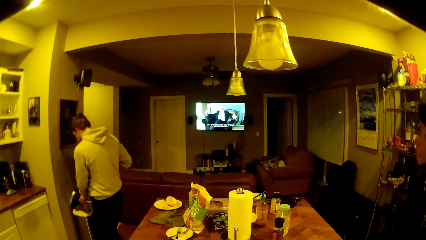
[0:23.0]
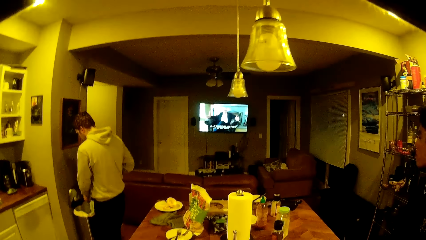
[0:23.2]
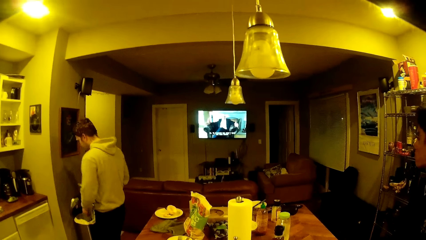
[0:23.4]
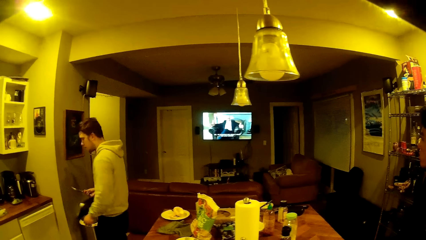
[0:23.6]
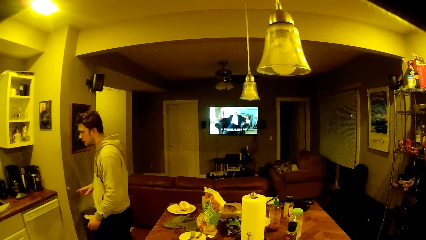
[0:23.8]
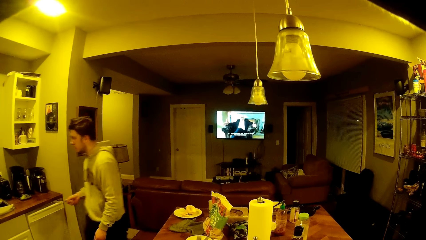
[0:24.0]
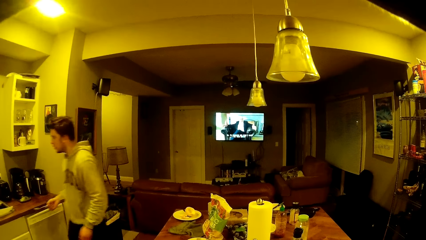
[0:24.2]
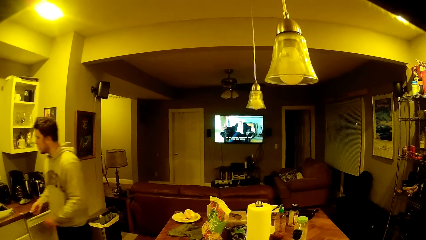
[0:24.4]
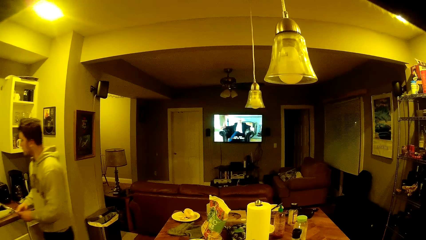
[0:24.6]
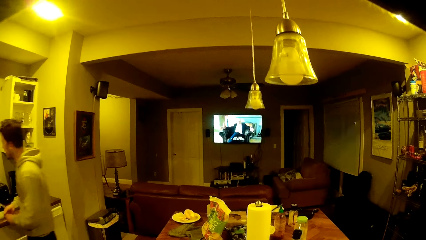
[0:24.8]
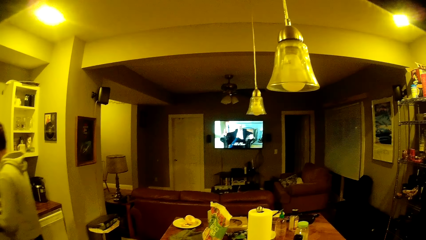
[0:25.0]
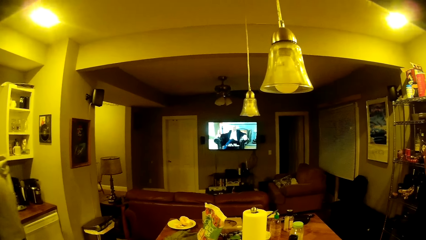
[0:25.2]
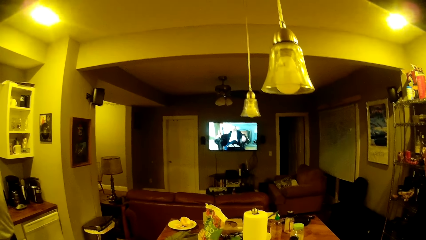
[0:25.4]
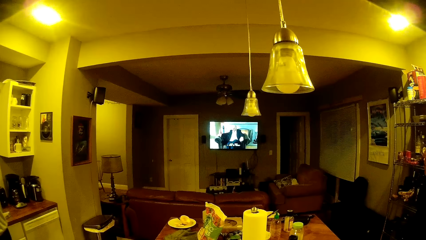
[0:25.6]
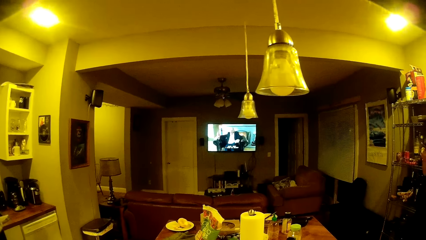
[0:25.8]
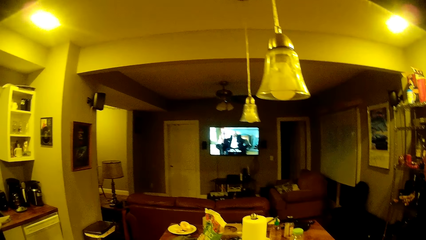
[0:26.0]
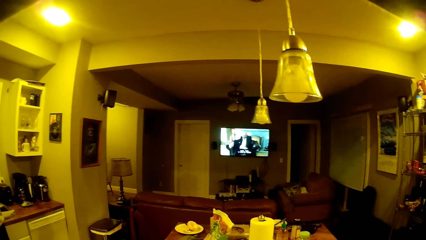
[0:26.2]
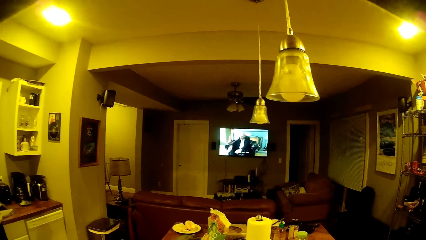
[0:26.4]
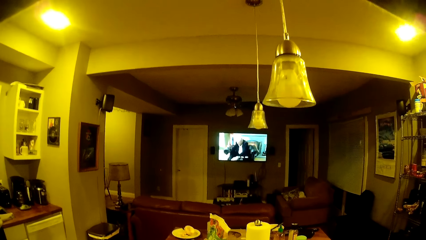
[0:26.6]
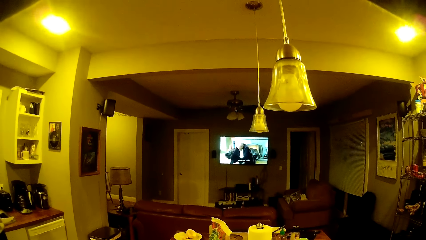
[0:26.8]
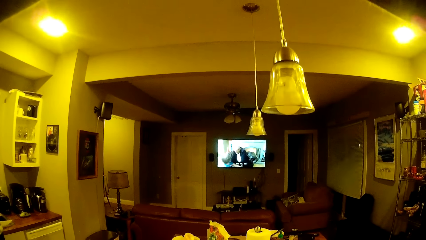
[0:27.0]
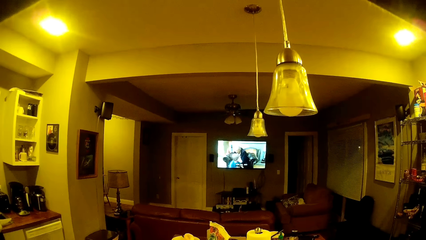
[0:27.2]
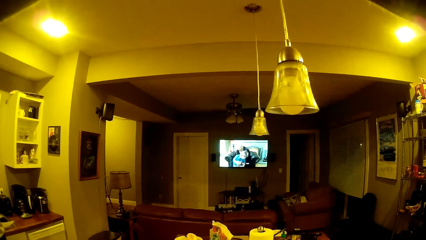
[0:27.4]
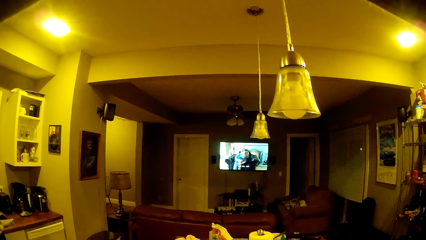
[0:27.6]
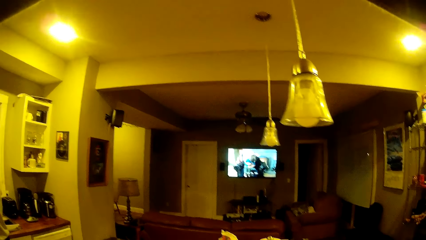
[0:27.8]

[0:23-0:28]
The man throws a nylon in the trash can. The man moves towards a sink.

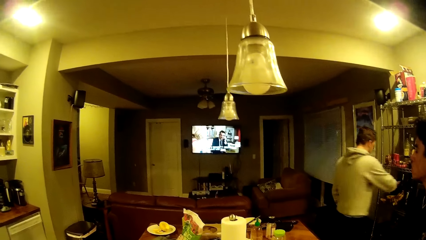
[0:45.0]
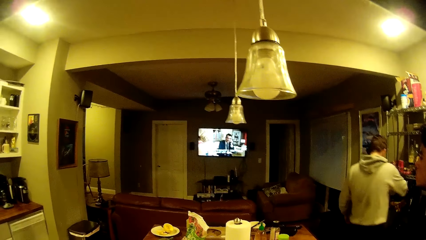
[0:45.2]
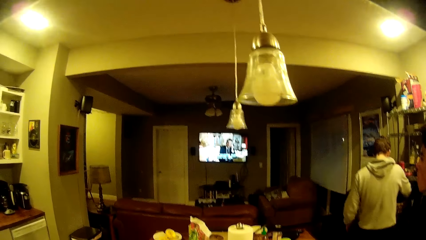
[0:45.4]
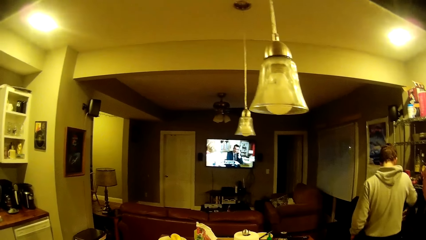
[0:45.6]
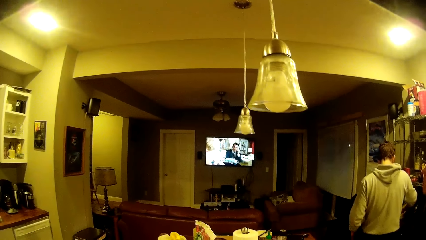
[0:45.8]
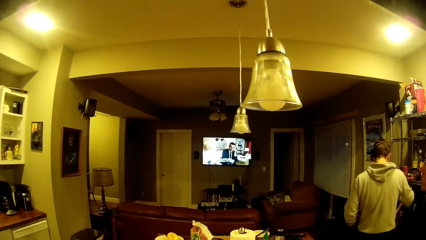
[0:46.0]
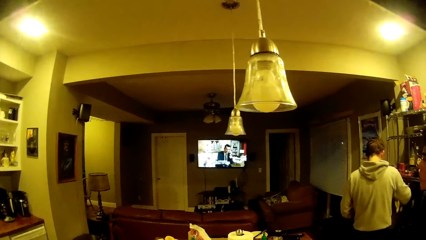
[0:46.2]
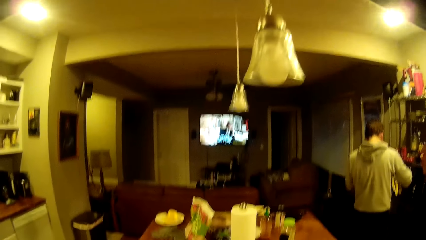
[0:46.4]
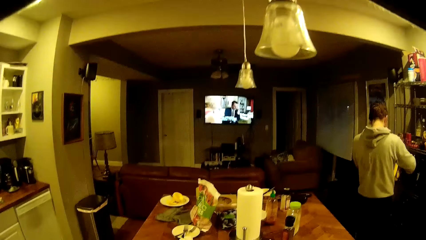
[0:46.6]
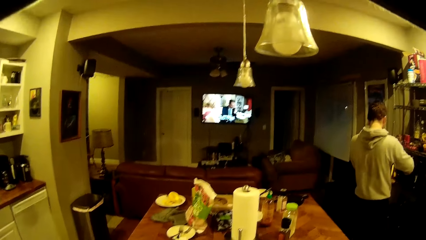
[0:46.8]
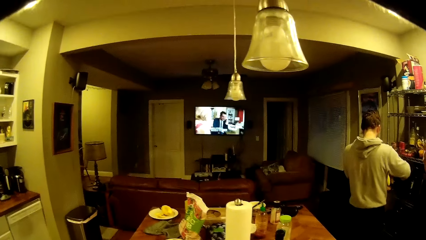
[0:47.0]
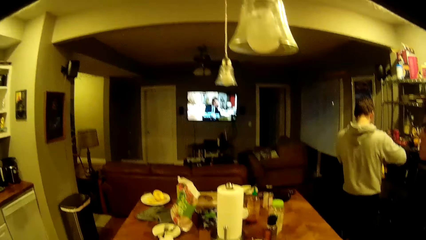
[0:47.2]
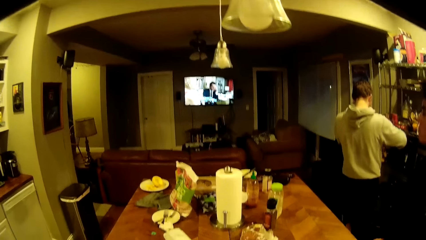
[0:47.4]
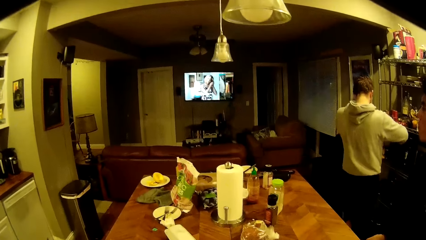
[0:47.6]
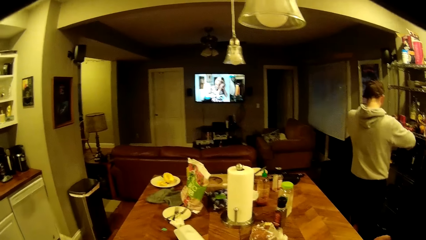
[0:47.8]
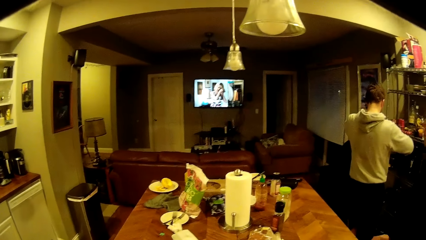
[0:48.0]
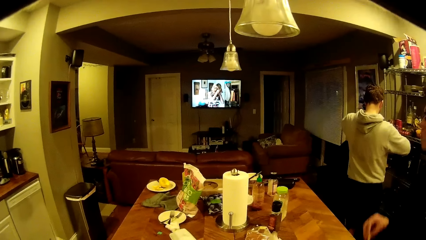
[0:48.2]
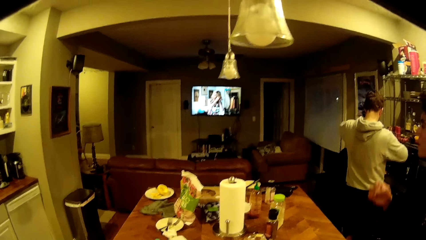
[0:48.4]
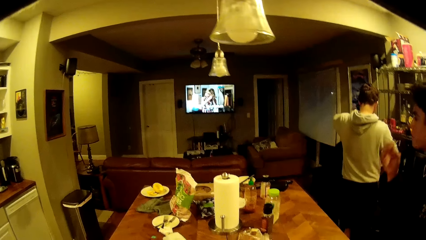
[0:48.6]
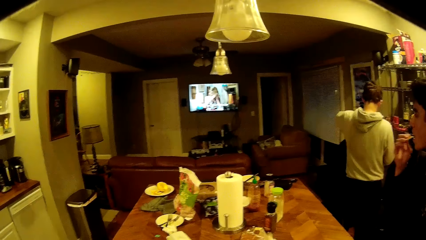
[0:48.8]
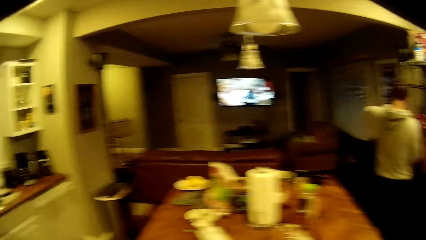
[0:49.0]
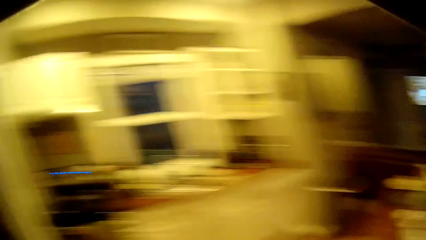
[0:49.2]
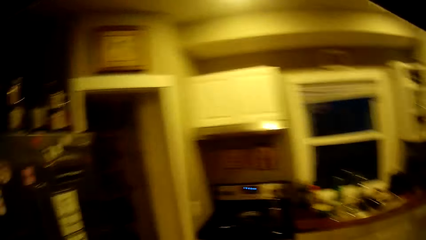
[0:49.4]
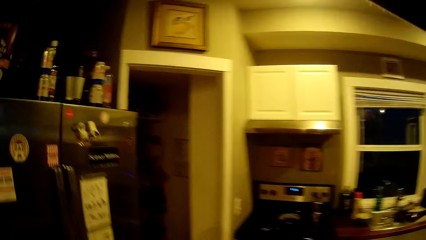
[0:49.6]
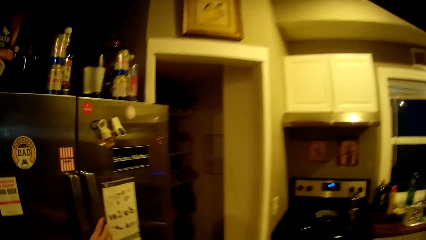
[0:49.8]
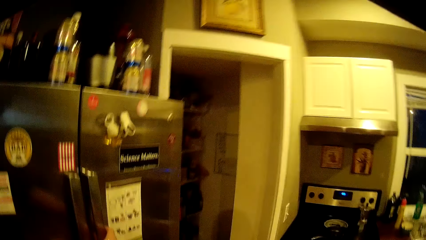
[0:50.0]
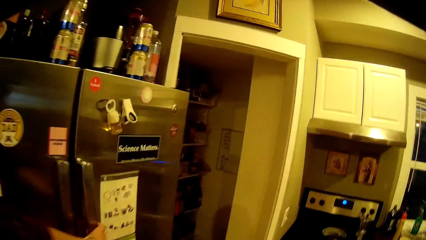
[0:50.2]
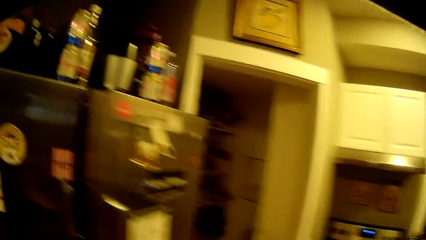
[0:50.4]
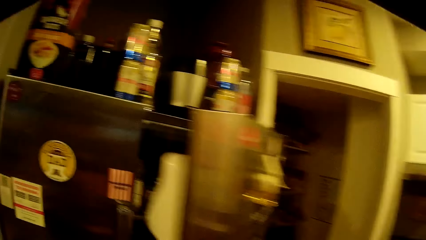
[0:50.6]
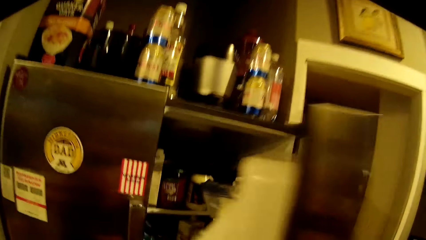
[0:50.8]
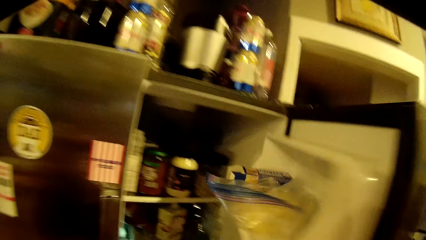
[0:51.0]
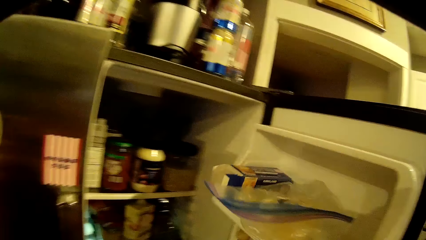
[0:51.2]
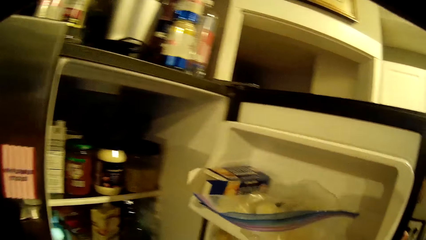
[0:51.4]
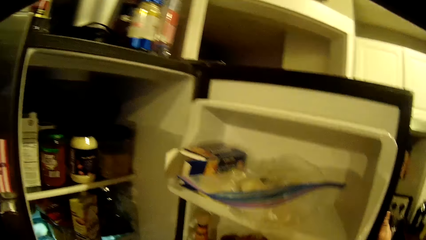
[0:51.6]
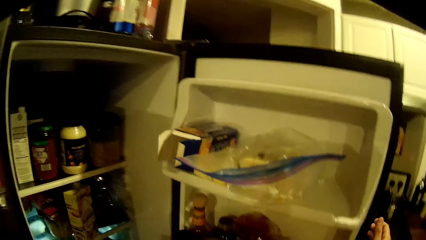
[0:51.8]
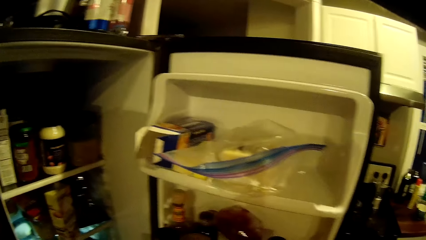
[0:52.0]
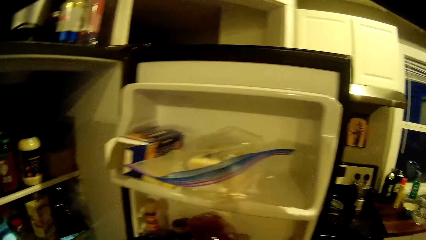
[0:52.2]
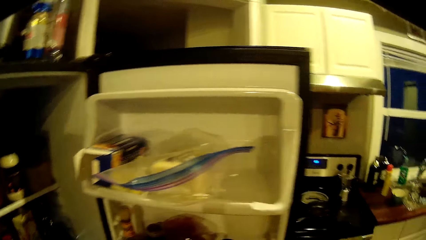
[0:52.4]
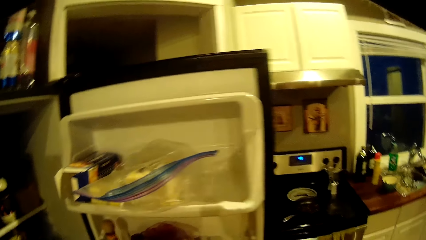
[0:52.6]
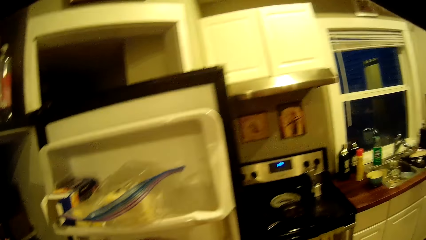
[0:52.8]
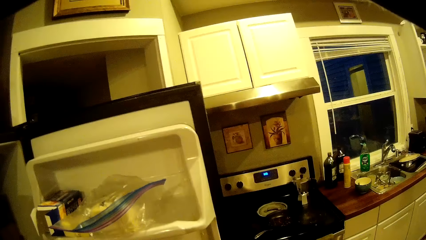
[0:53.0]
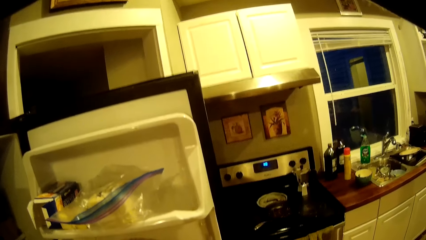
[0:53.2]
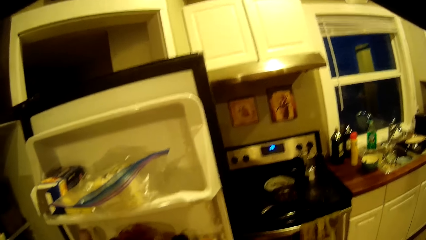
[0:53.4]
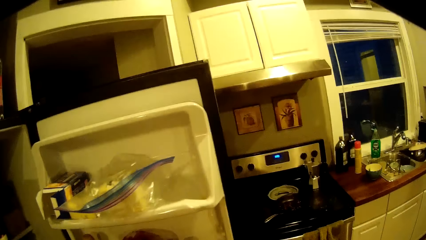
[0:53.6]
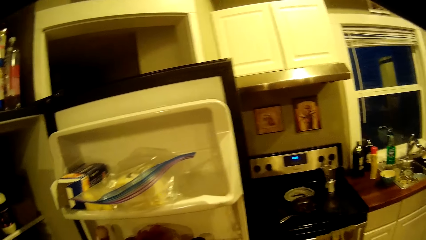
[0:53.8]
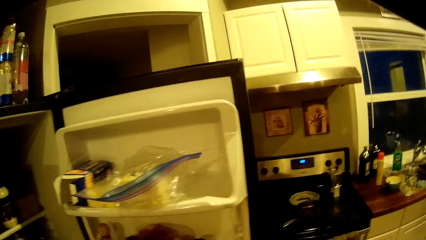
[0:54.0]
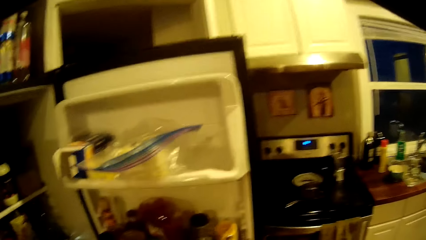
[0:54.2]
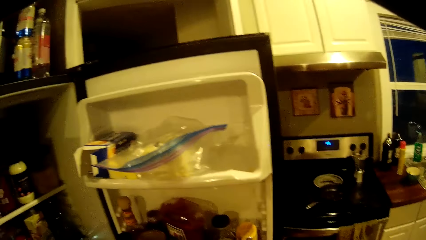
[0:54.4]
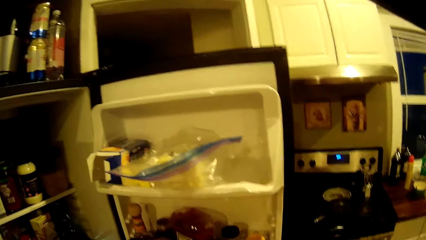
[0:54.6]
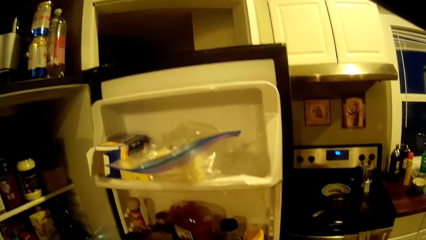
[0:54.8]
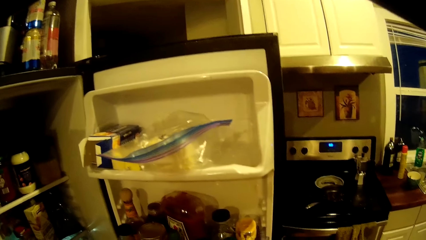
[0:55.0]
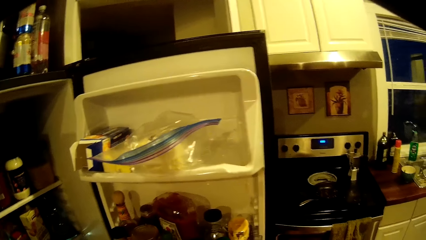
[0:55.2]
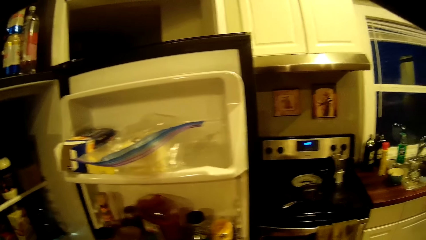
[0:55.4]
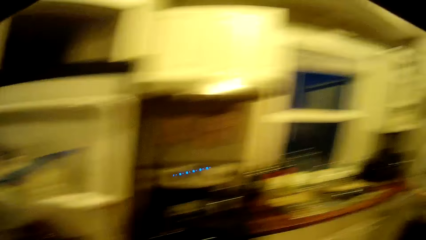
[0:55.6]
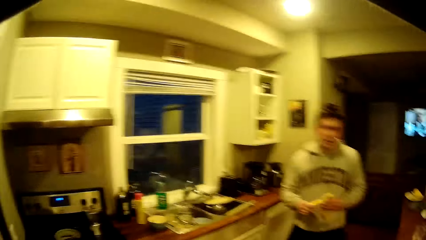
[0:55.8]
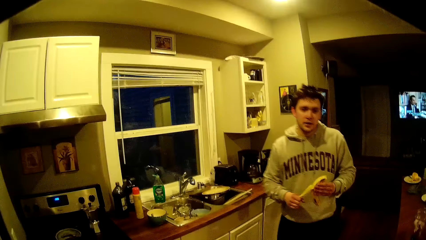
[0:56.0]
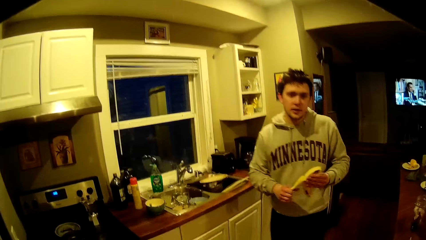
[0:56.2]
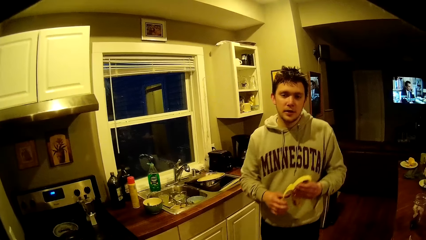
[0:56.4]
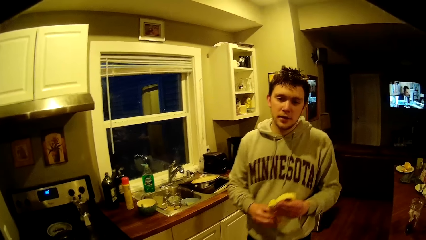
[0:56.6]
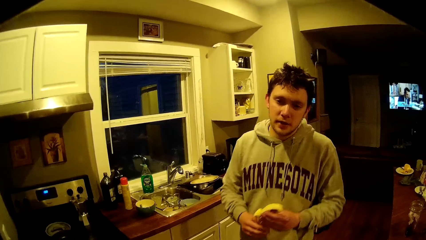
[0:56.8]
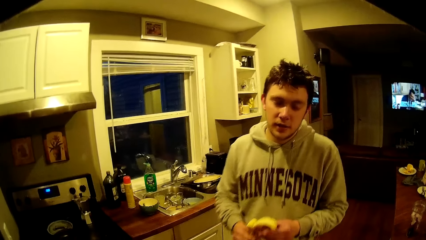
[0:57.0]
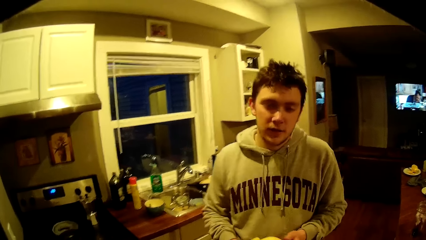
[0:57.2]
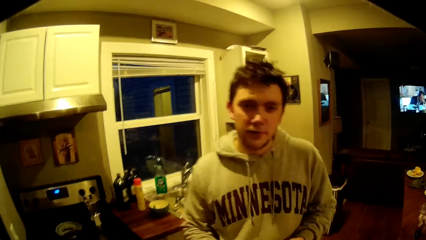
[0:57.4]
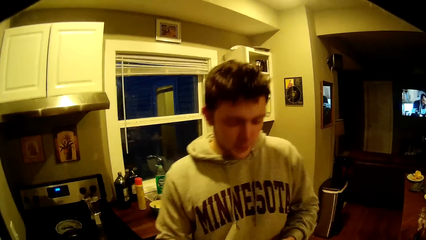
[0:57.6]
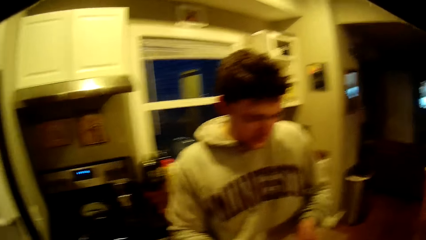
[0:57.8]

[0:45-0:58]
The man takes a bunch of bananas from the rack with his right hand. The camera wearer turns around. He walks forward and holds the fridge door. He opens the top-right of the refrigerator with his right hand. He interacts with the man. He looks inside the door. The man moves towards the camera wearer. The camera wearer interacts with the man. He turns around.
